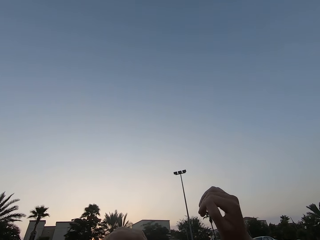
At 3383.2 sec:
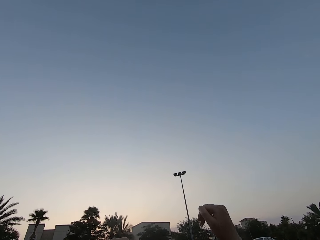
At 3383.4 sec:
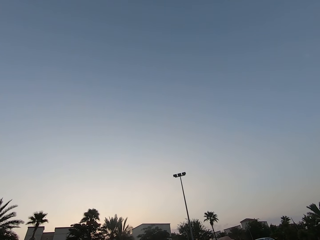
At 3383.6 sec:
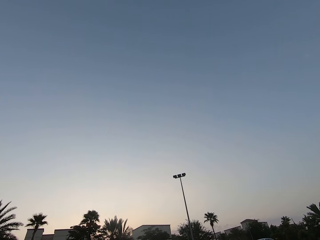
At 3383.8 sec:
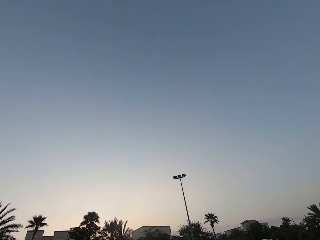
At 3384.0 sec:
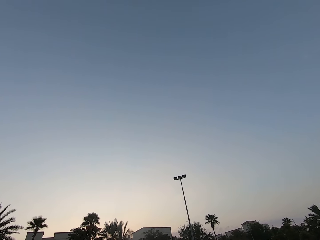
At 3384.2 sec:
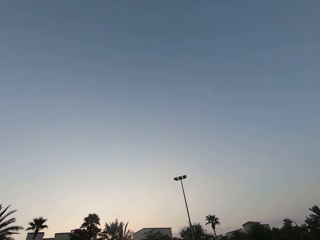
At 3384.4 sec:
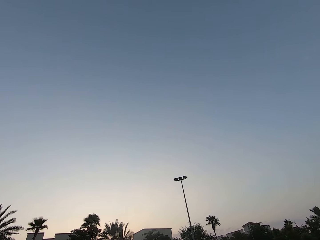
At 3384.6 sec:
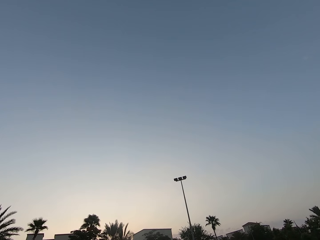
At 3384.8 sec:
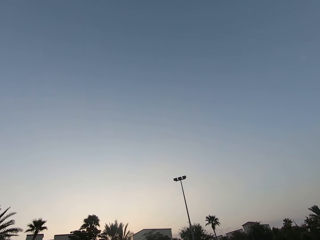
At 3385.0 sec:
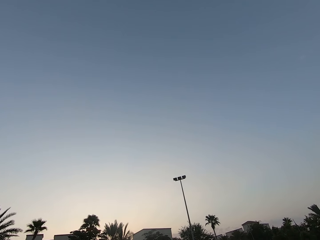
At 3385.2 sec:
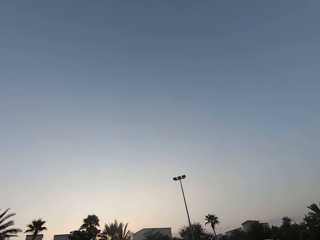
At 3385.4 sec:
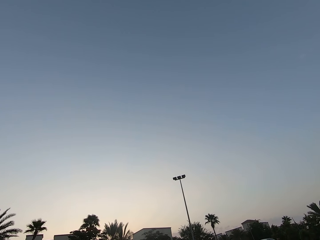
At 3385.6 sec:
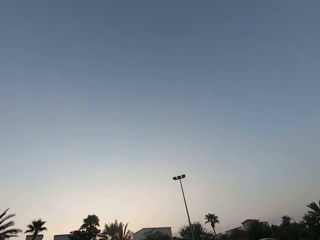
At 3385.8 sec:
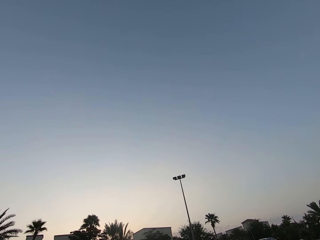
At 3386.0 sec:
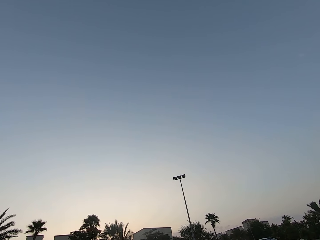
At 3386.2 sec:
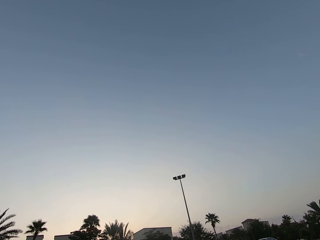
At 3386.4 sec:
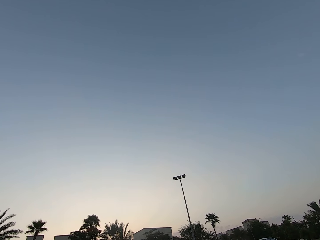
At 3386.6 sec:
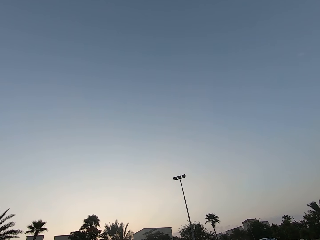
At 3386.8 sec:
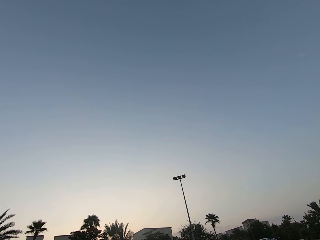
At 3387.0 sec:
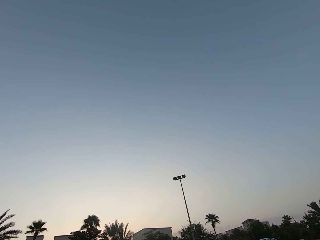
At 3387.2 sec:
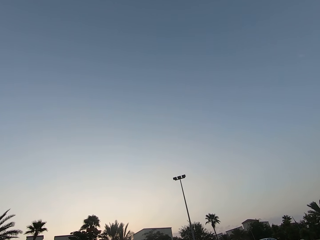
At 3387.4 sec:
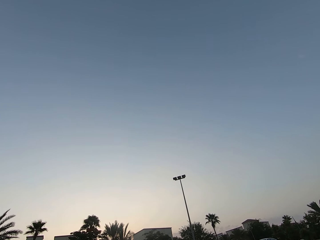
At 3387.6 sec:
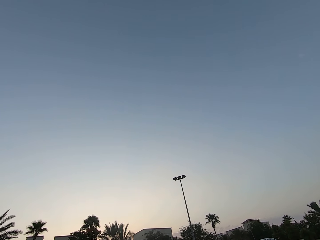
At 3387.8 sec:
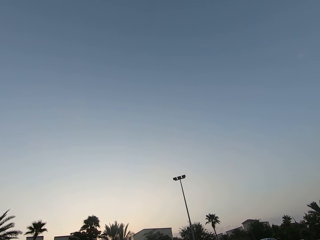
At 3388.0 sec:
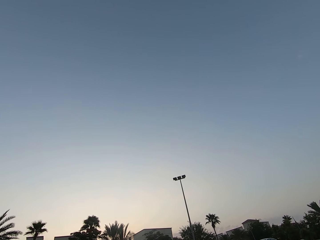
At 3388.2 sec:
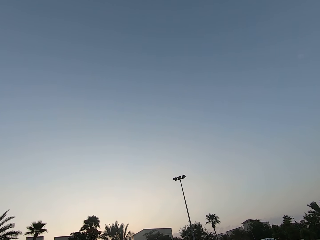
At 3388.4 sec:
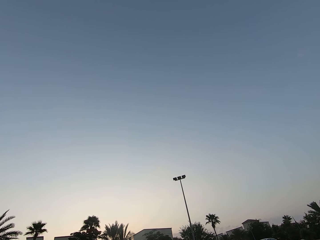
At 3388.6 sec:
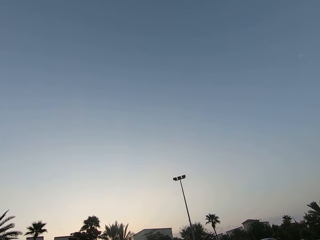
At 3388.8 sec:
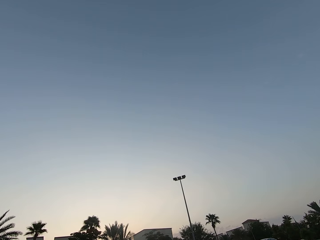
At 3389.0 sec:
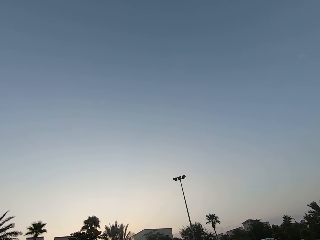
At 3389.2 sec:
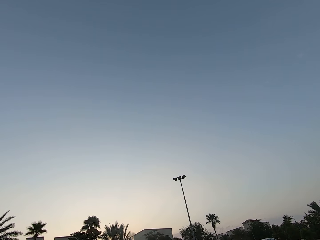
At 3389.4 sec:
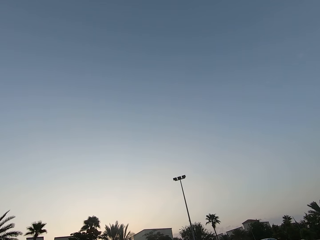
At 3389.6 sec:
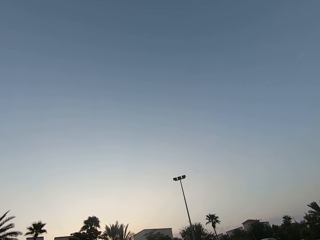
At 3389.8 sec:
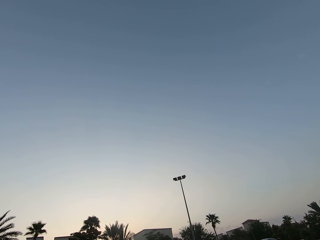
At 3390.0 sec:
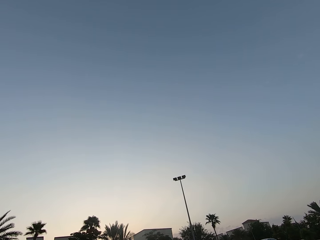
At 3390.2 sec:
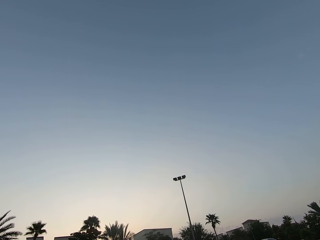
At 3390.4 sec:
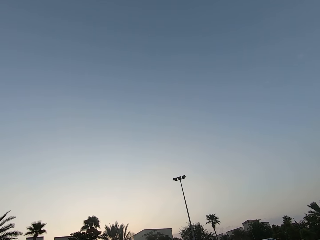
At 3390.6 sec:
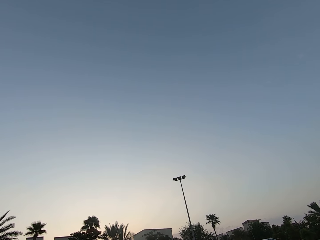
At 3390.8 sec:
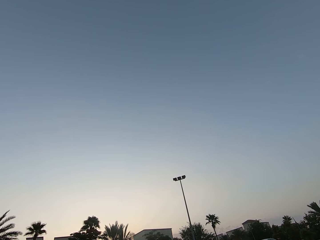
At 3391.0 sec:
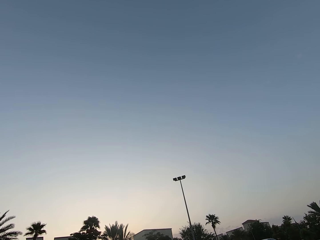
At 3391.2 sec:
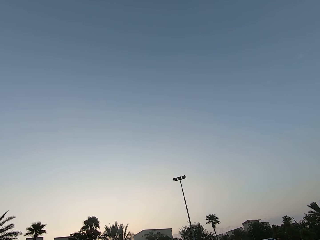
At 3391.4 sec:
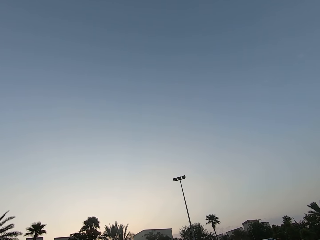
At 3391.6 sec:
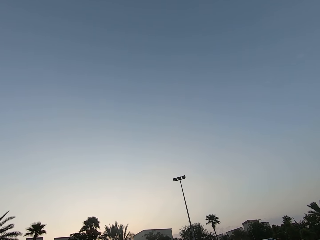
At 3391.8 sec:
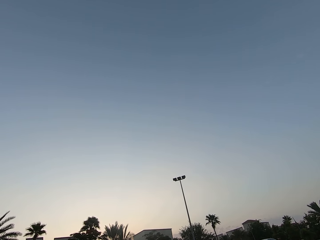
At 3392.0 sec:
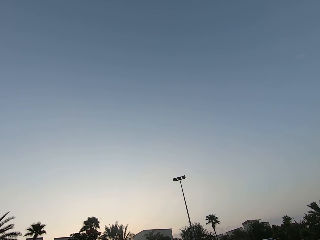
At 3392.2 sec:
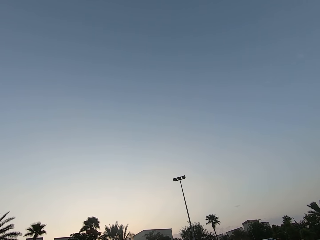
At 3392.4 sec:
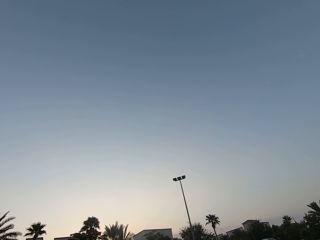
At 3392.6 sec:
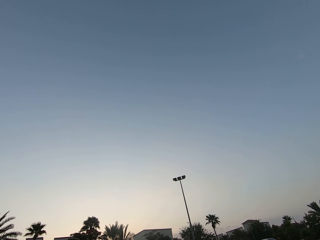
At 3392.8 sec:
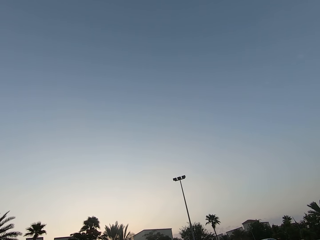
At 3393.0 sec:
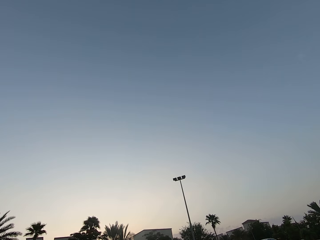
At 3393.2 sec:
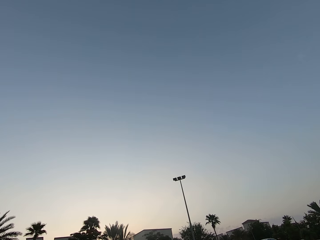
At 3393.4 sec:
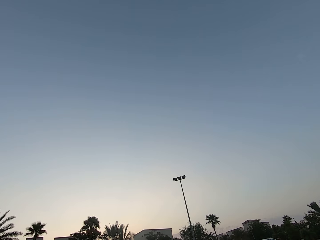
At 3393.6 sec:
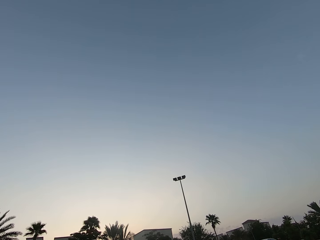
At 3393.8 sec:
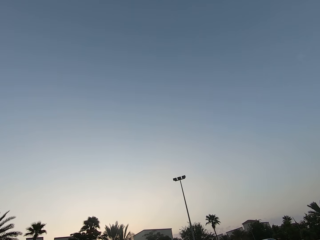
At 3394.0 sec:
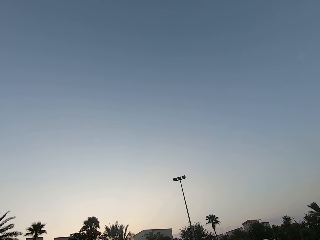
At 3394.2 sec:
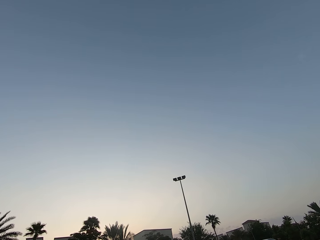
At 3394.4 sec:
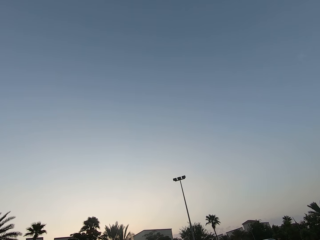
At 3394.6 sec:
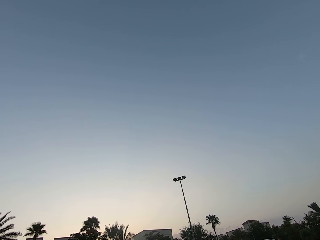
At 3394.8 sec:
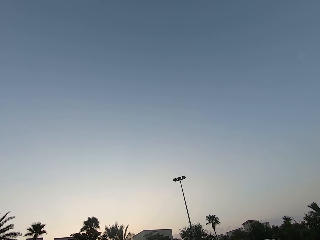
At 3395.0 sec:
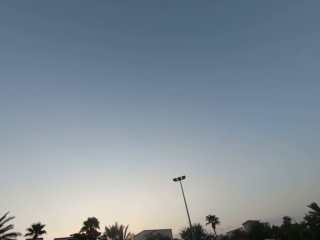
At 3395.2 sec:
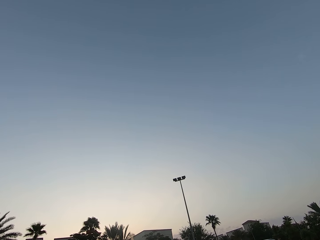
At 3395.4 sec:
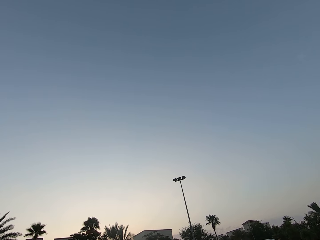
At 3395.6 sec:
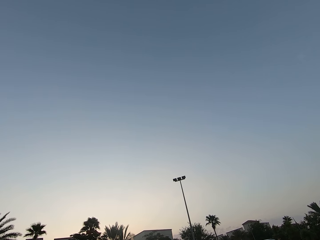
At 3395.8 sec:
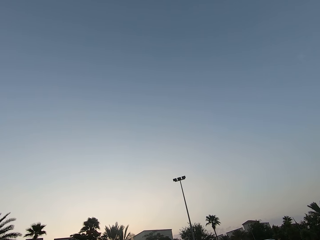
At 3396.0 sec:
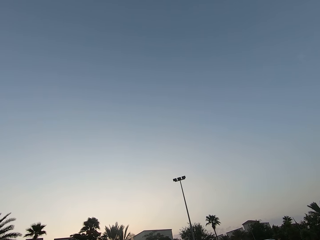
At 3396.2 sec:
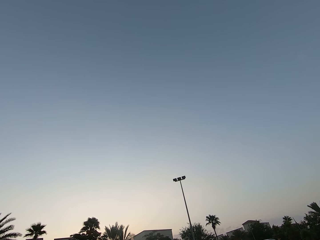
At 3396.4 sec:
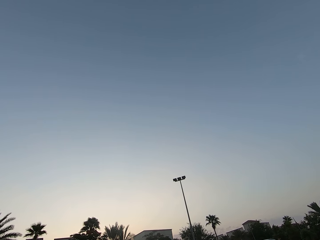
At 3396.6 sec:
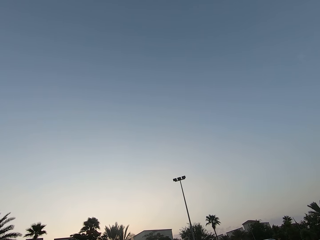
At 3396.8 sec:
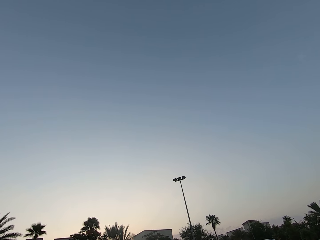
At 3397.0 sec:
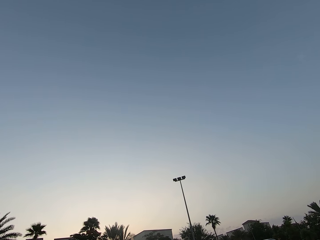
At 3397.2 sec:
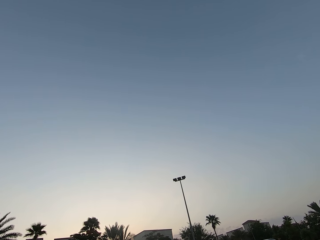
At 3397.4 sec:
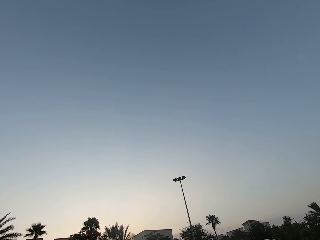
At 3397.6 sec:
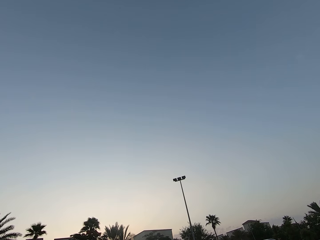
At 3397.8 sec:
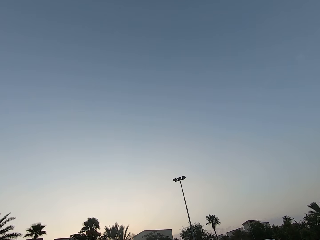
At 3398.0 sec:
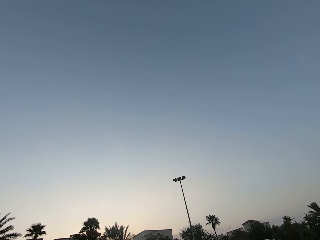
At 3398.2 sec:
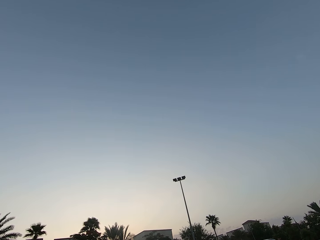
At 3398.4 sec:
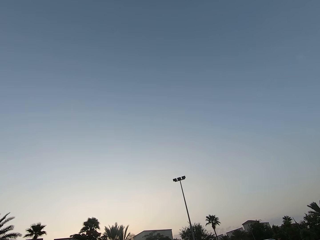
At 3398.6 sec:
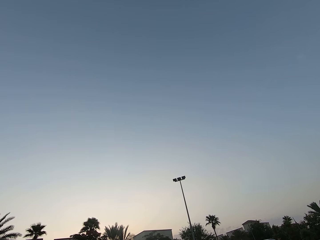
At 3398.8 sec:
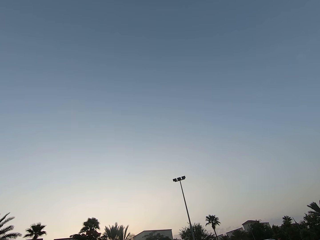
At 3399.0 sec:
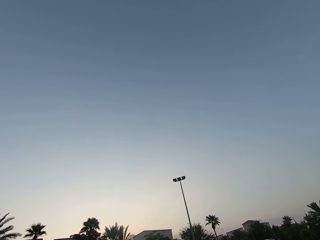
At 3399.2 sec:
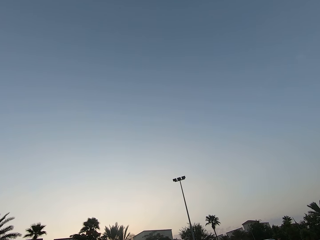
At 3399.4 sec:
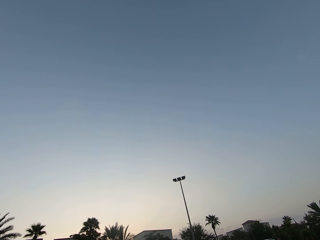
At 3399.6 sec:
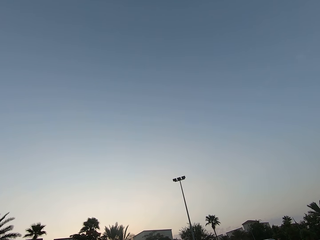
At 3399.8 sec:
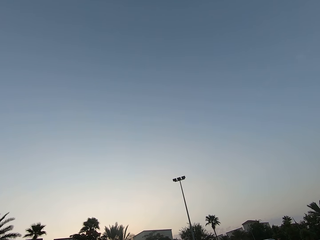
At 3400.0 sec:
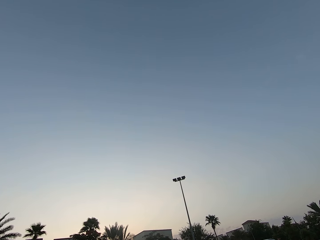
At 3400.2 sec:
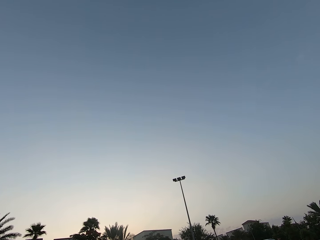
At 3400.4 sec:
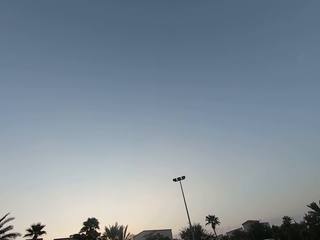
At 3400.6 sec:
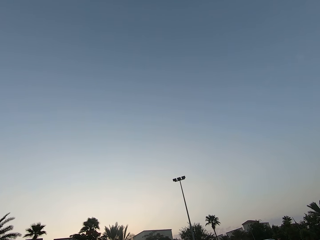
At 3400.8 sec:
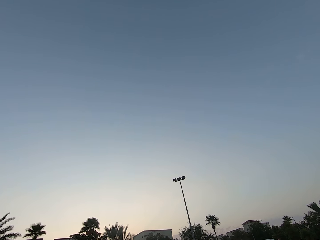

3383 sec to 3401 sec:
The camera wearer stares at the sky. They look at the sky.

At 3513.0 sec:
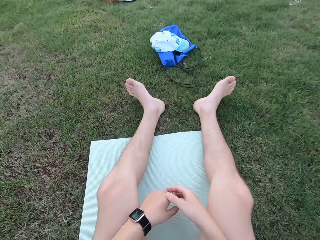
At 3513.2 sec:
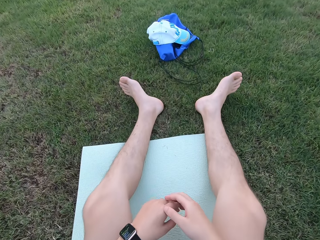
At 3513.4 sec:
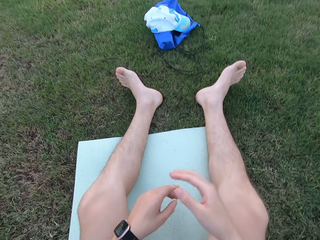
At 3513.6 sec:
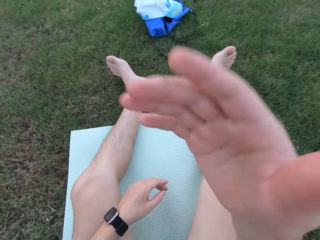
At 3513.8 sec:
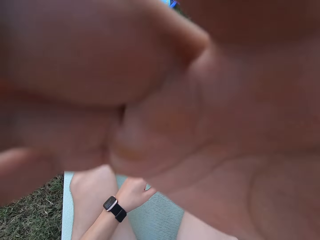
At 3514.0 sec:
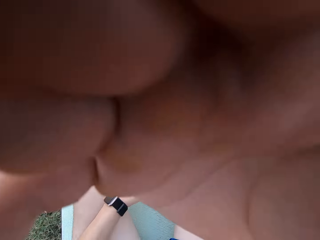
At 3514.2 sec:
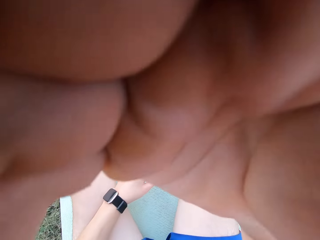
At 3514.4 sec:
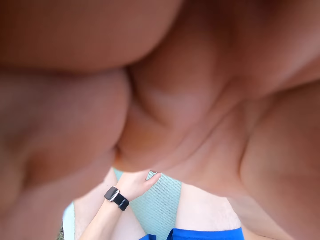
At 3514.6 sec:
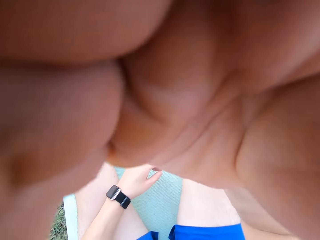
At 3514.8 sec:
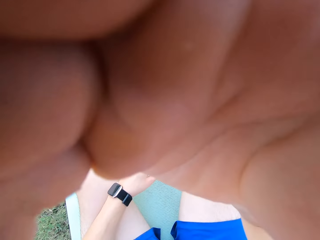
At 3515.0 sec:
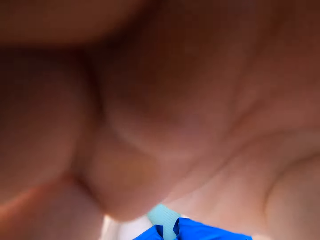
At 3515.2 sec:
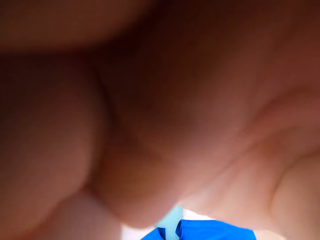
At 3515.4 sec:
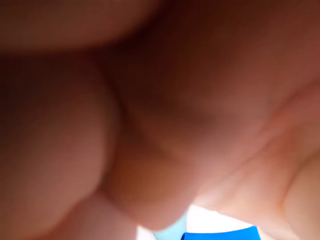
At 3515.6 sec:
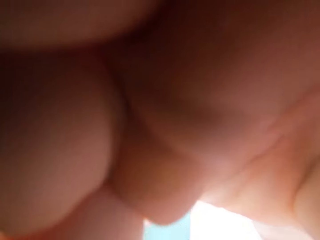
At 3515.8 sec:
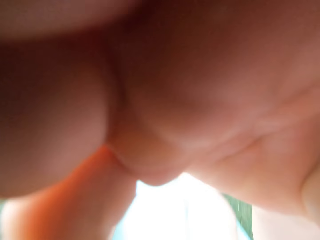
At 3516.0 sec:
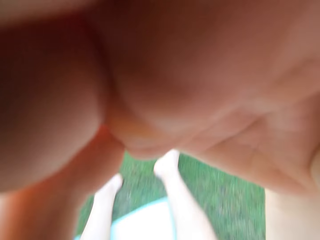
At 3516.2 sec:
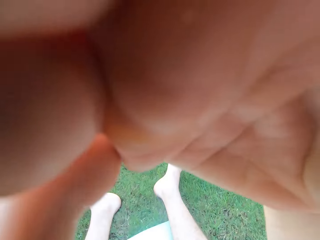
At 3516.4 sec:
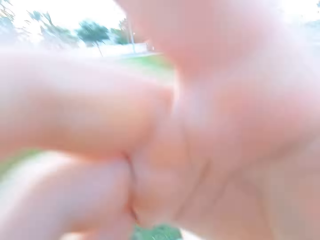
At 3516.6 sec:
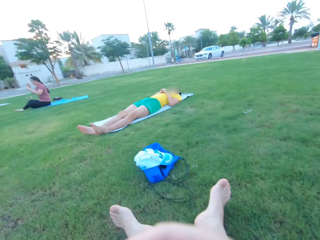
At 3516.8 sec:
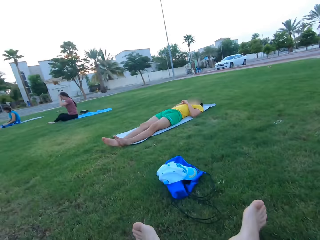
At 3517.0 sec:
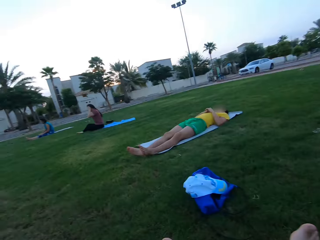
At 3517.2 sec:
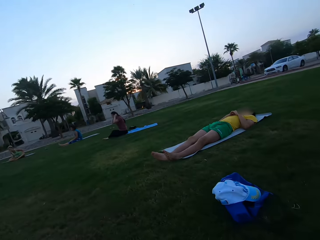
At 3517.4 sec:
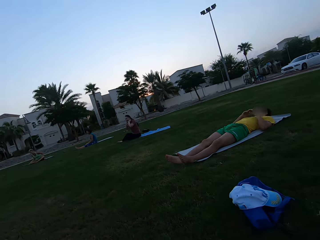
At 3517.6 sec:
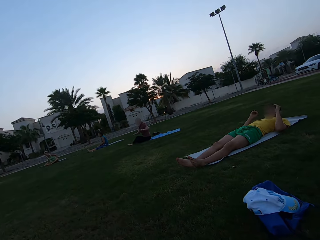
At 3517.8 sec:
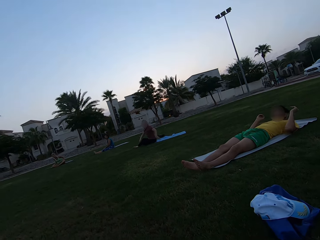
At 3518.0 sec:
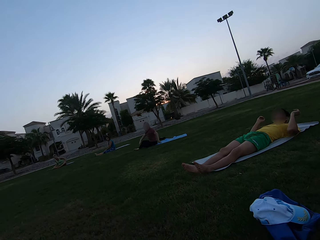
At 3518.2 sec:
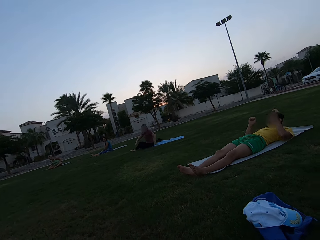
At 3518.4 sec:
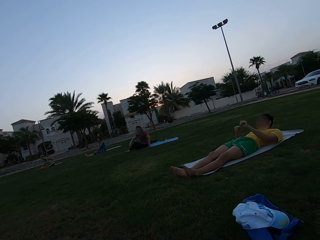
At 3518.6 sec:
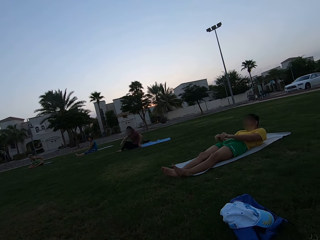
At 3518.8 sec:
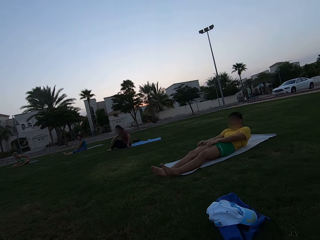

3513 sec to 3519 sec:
The camera wearer sits down. They adjust the camera. They hold the camera. They stare at four persons.
